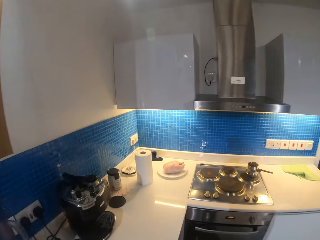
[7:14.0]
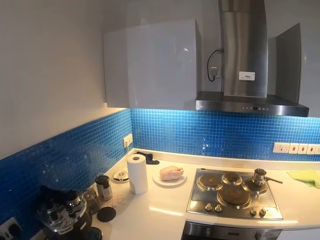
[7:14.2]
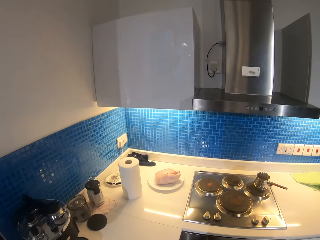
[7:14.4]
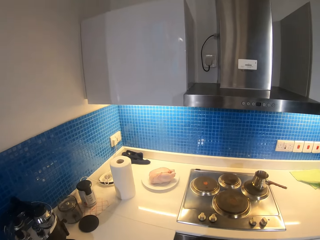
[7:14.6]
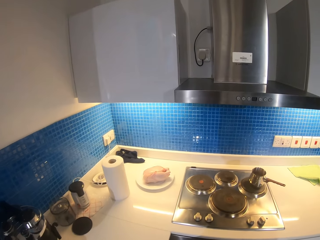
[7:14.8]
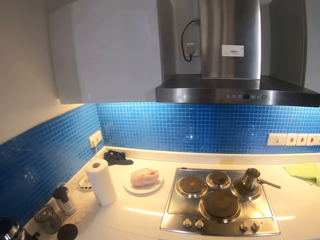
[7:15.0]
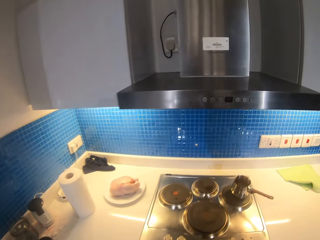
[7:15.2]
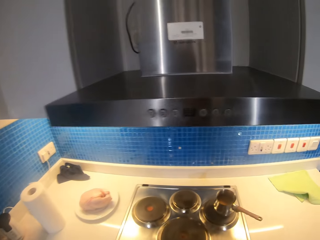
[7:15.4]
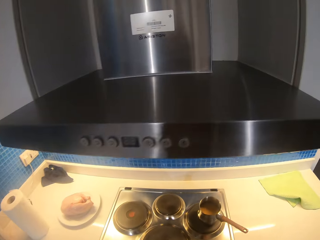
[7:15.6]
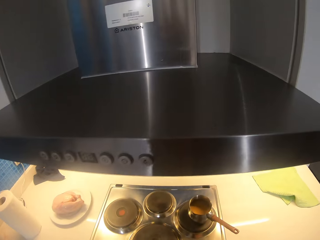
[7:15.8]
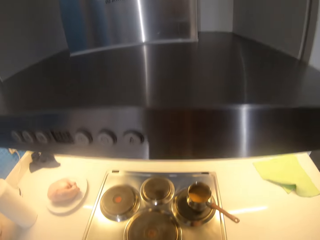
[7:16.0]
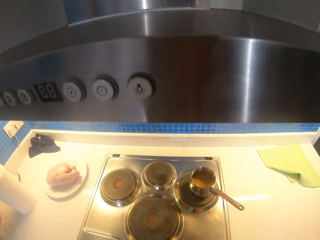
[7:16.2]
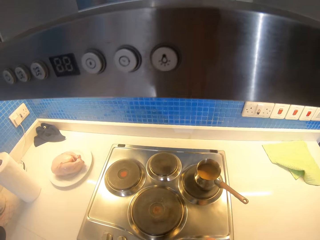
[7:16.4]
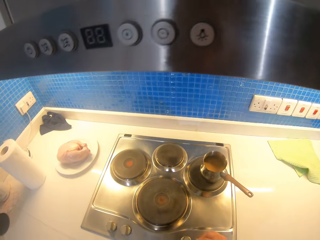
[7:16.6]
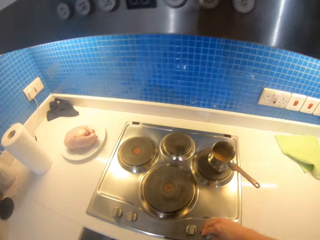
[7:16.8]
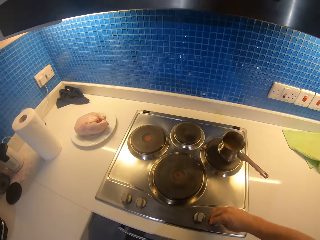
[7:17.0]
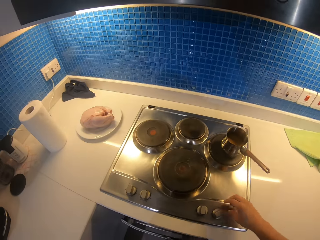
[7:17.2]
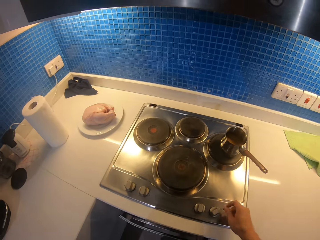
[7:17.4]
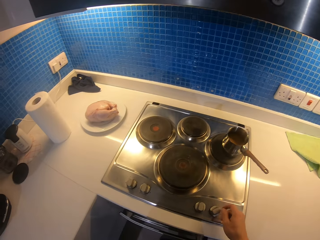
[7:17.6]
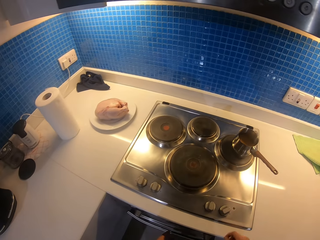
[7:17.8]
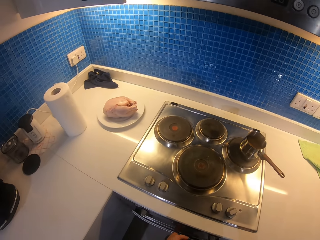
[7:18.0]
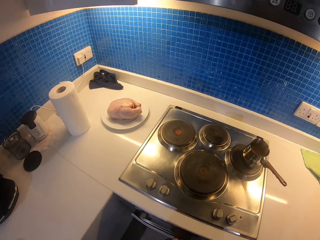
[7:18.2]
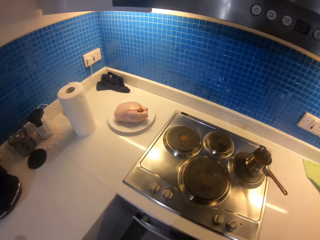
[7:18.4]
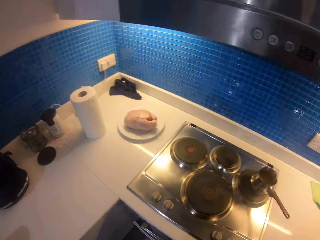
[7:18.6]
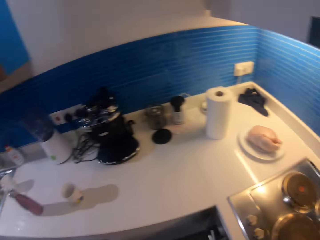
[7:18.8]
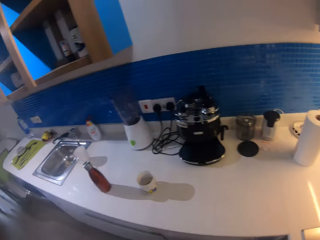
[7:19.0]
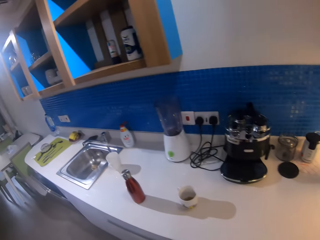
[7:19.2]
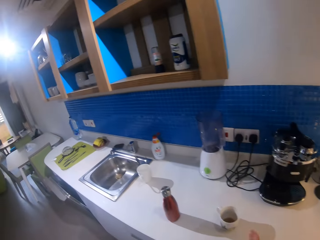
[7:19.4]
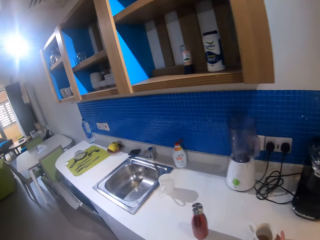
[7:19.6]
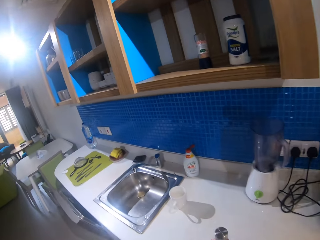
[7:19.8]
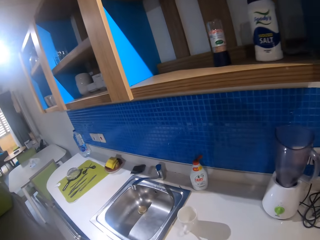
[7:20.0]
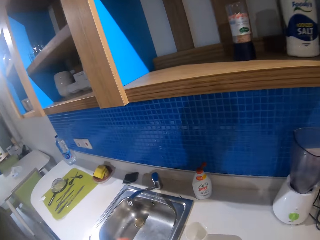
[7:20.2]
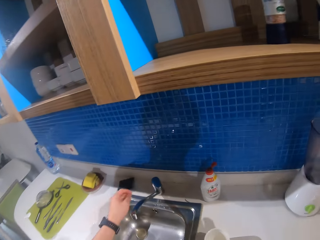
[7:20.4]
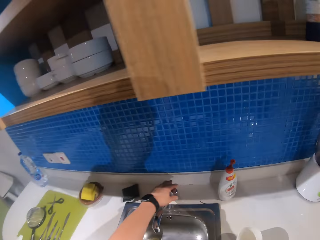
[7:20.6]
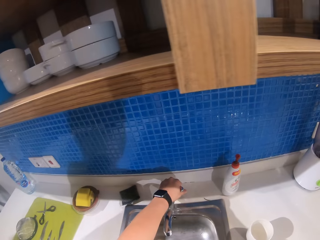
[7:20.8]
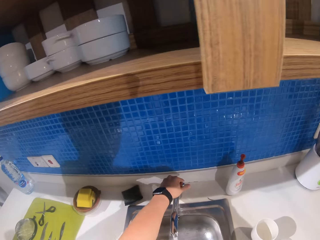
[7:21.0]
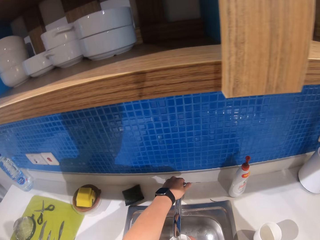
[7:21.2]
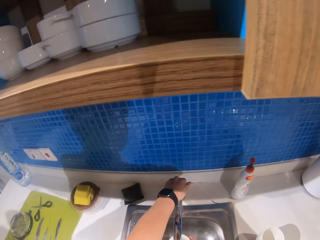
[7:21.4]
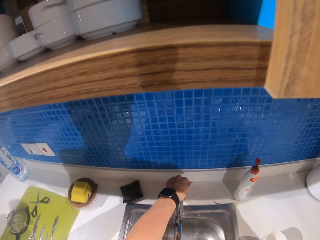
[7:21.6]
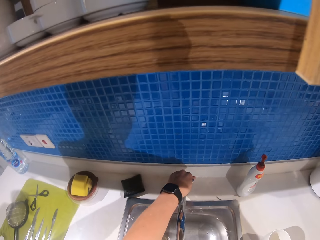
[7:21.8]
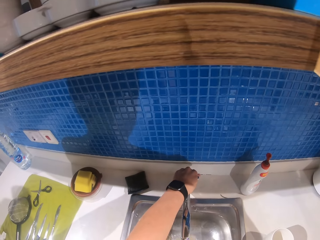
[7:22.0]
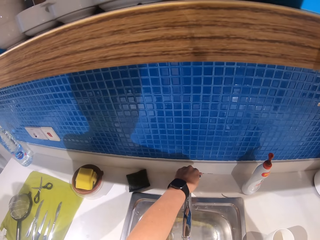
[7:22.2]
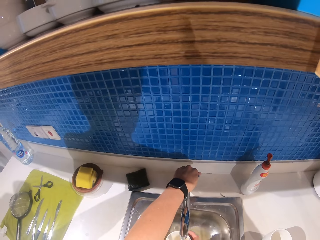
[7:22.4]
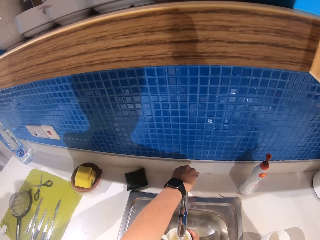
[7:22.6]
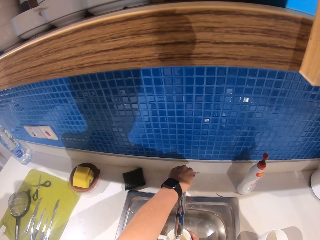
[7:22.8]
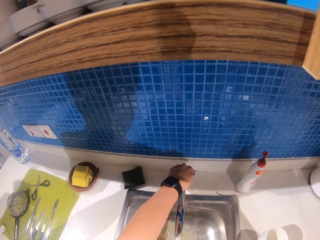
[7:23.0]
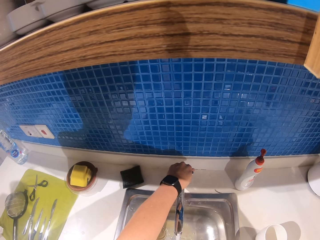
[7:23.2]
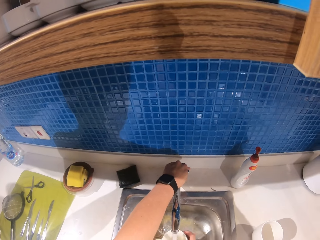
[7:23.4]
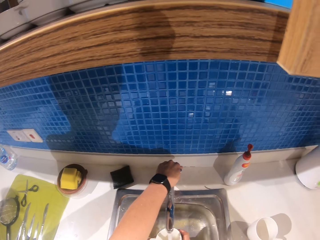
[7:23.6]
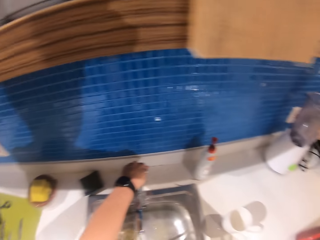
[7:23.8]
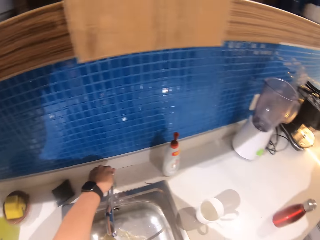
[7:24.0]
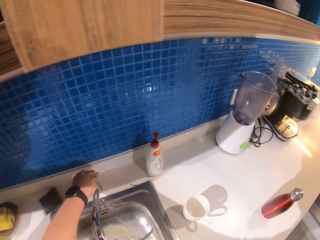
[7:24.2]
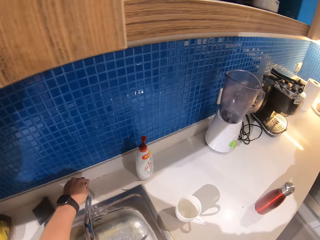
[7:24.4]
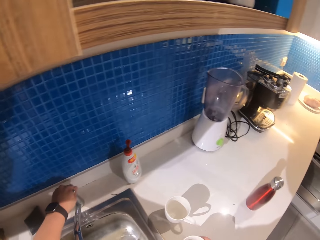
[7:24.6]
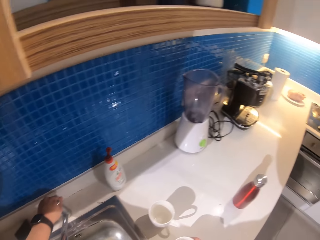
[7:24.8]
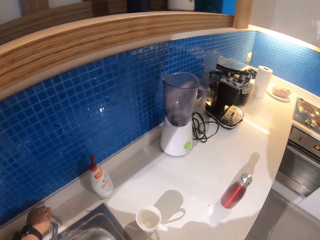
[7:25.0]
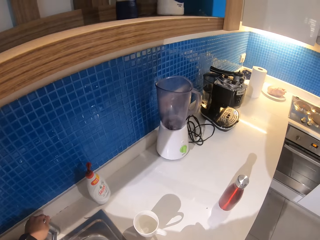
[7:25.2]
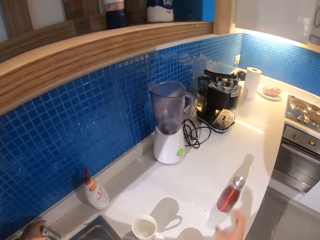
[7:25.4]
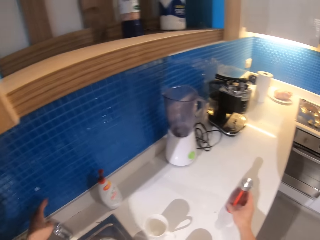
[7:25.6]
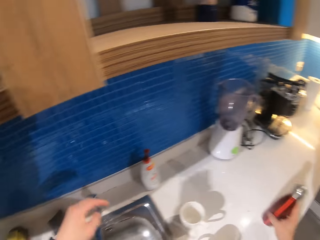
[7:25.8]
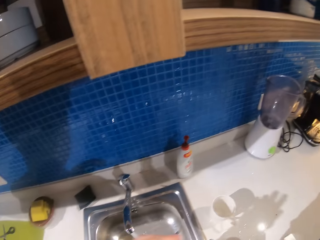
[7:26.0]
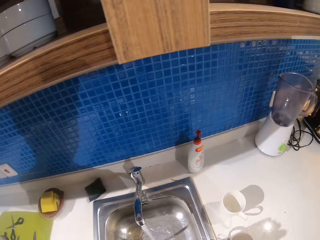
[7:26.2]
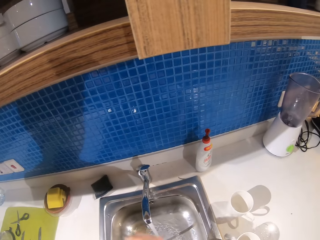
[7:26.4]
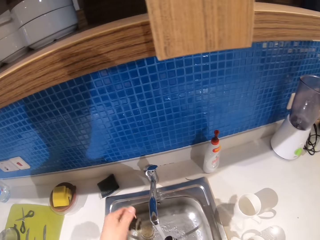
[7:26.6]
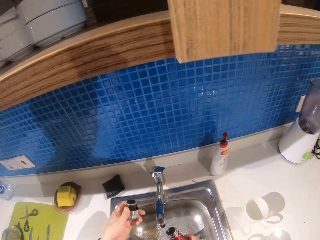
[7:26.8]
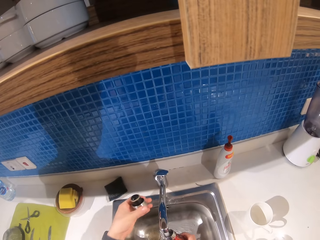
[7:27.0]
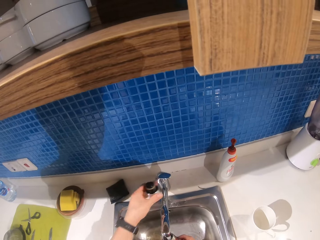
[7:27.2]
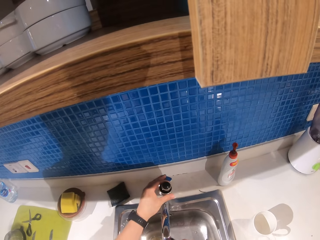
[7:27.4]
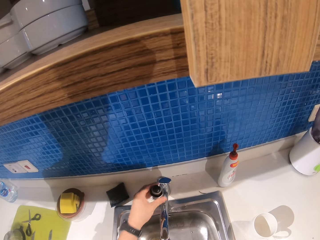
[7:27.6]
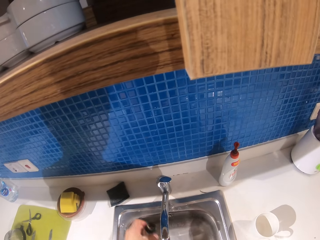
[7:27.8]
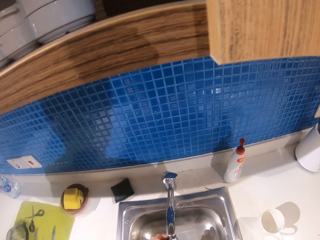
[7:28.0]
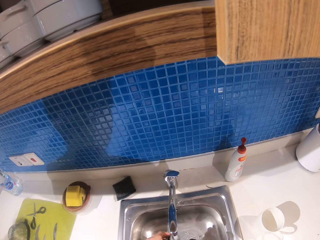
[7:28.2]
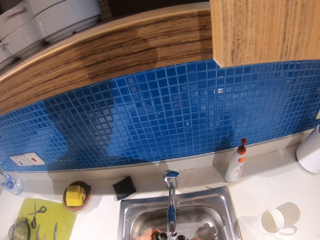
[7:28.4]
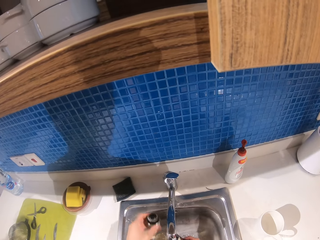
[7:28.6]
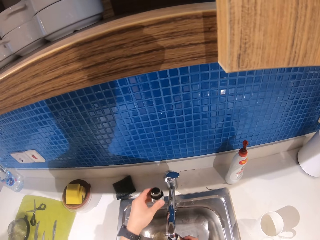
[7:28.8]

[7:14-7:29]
The camera wearer places the bottle on the countertop. They turn on a burner. They pick a cup from the countertop. They open the tap. They fill water in the cup. They wash the cup. They place the cup on the countertop. They pick the bottle or water bottle from the countertop. They open the water bottle. They wash the bottle. They tap water with the water bottle.

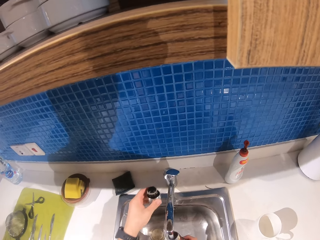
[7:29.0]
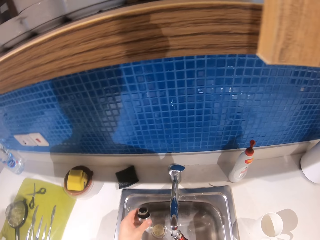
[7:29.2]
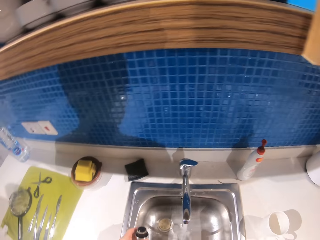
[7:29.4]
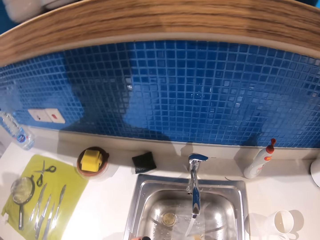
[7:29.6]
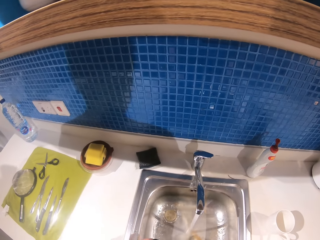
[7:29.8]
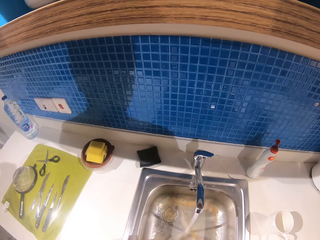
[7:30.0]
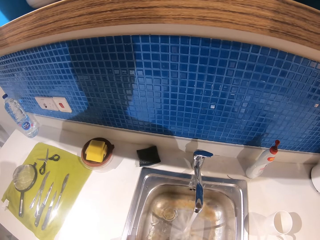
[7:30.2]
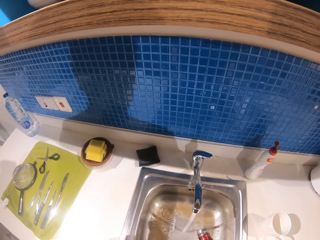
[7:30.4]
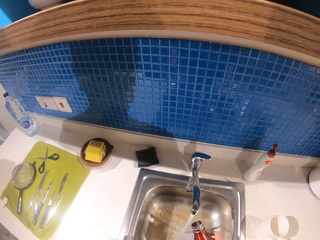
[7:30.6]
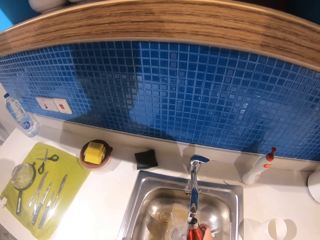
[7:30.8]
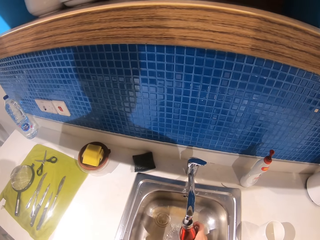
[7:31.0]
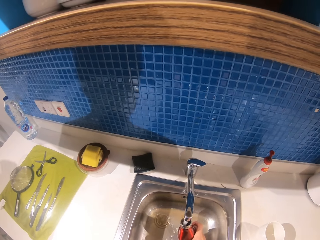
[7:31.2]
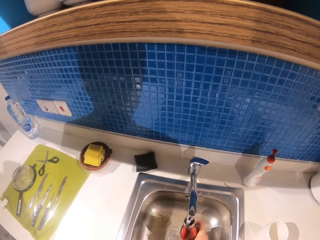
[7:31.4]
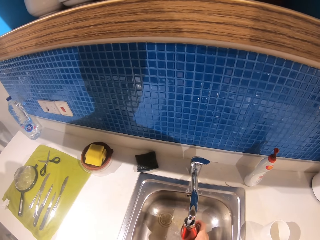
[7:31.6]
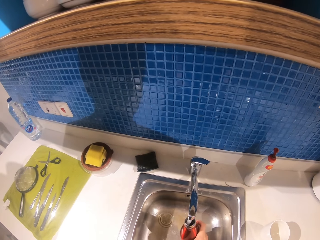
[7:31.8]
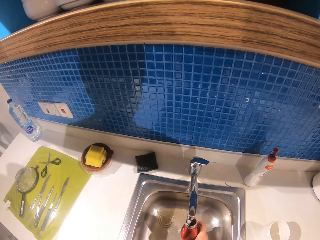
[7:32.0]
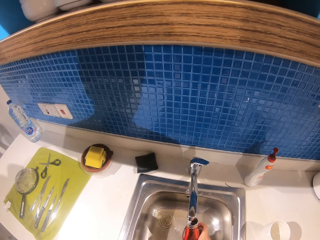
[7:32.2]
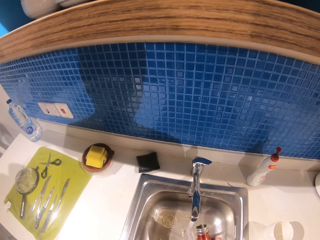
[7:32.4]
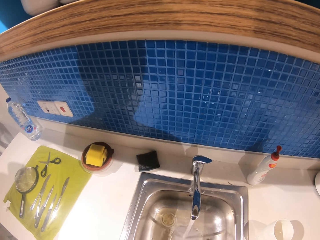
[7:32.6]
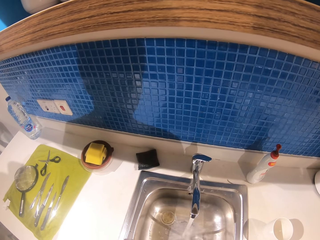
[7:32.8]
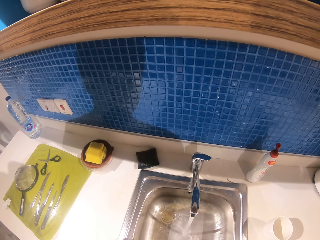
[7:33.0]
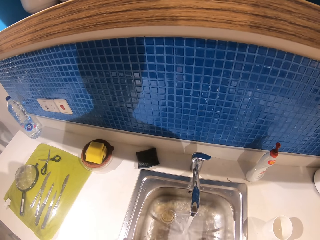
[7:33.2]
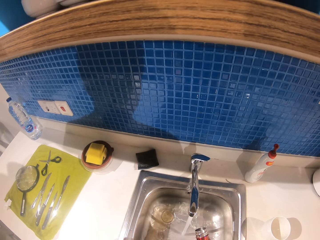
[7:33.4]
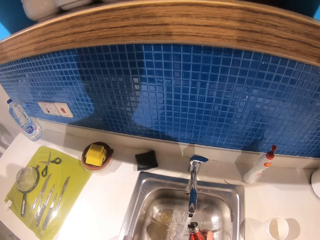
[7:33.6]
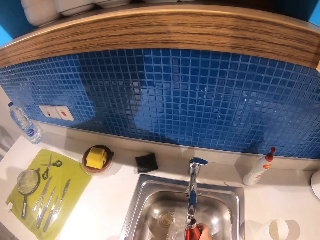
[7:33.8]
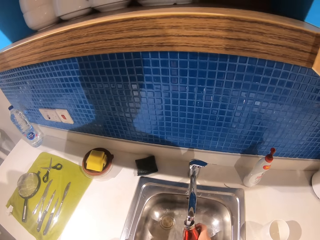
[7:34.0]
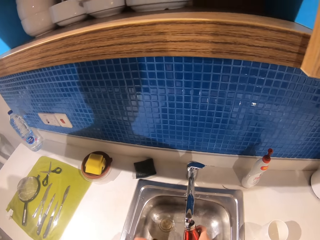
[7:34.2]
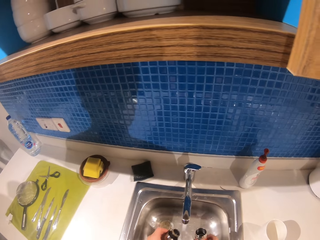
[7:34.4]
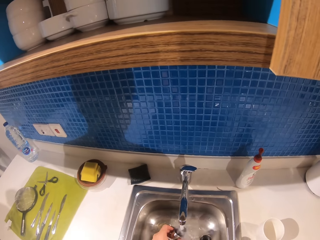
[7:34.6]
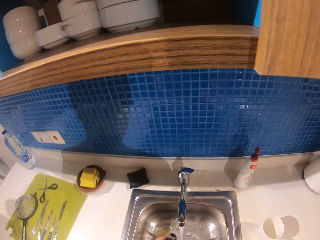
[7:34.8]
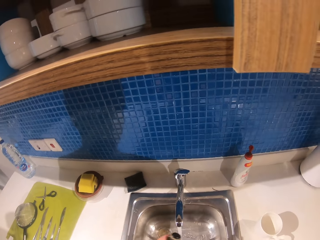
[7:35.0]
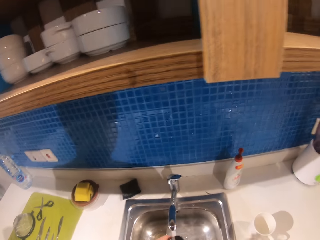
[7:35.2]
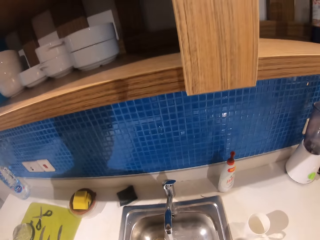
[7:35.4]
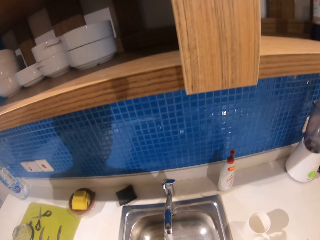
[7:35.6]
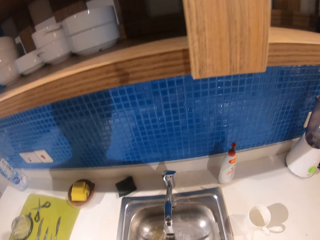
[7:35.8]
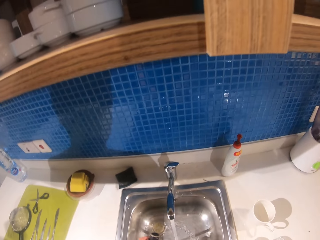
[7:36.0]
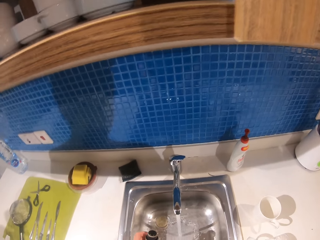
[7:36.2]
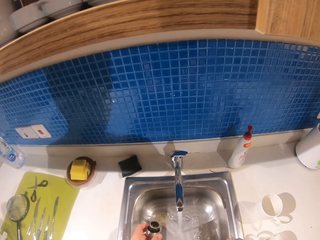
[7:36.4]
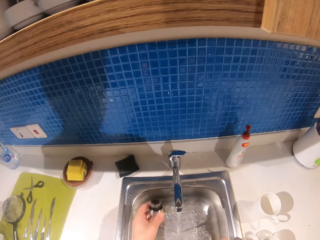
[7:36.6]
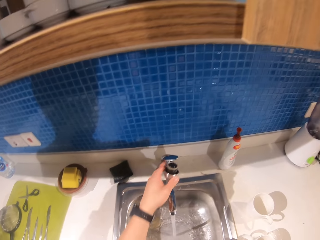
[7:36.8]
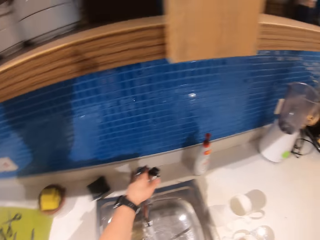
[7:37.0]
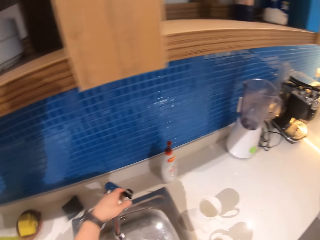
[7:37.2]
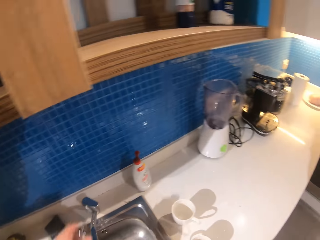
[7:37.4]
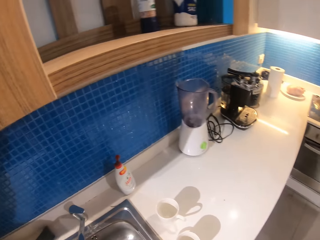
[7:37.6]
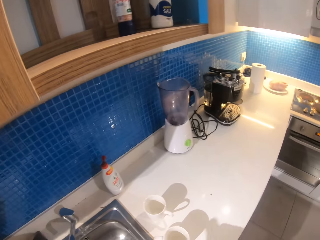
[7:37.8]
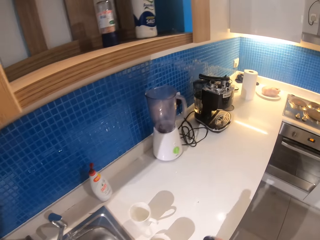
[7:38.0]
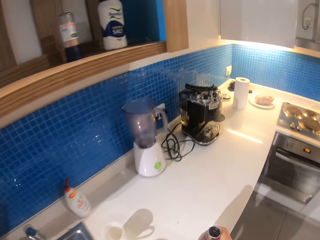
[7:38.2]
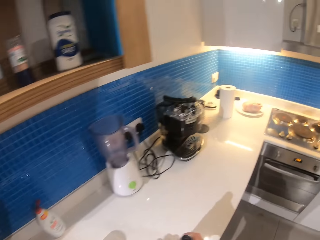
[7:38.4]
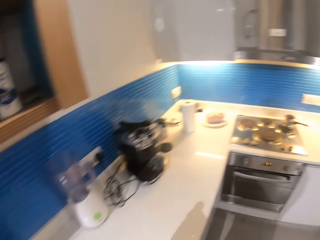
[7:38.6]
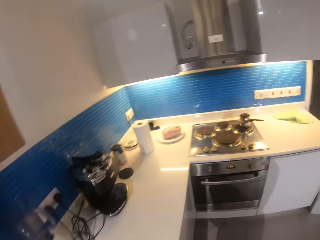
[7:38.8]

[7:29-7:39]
The camera wearer rinses the water bottle. They close the tap. They walk in a room.
